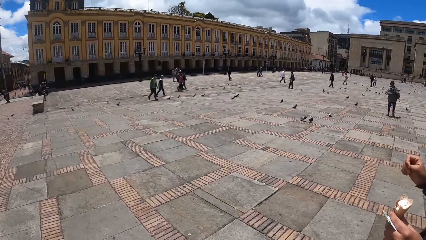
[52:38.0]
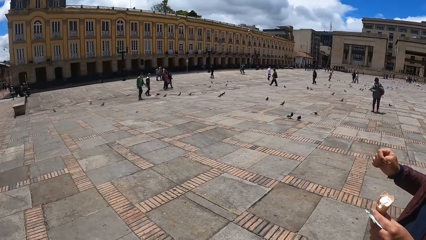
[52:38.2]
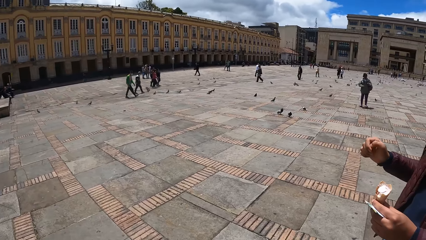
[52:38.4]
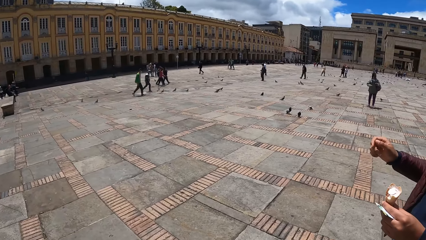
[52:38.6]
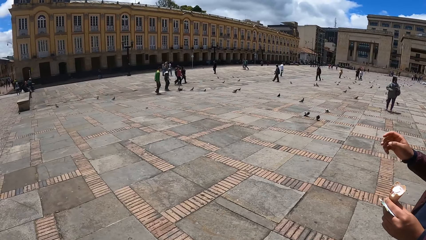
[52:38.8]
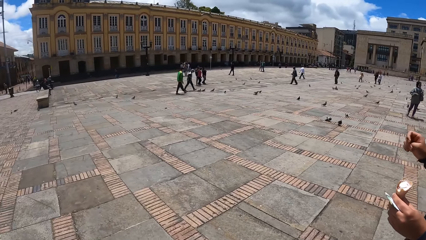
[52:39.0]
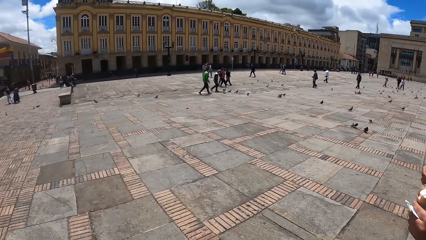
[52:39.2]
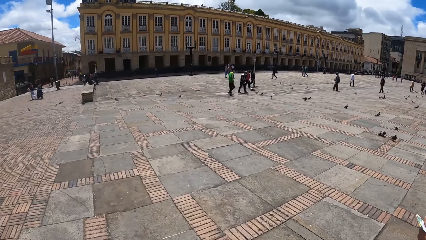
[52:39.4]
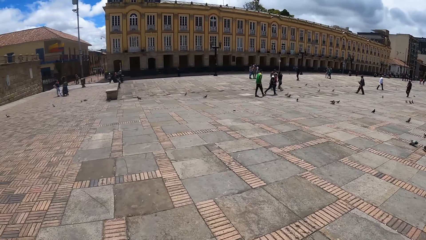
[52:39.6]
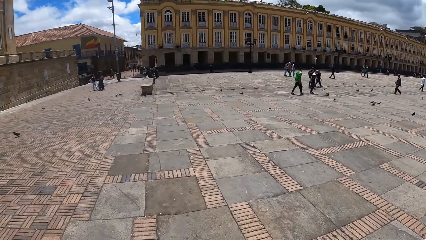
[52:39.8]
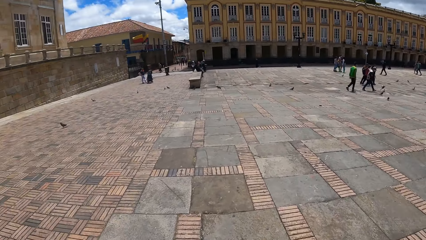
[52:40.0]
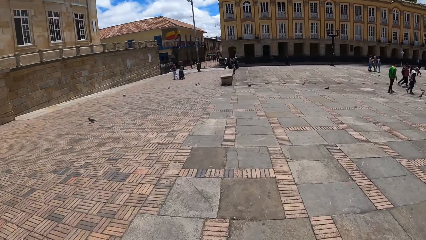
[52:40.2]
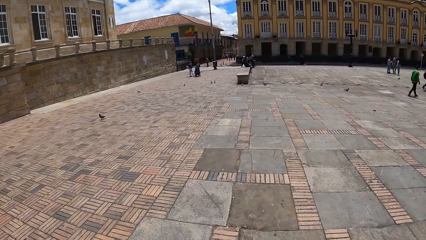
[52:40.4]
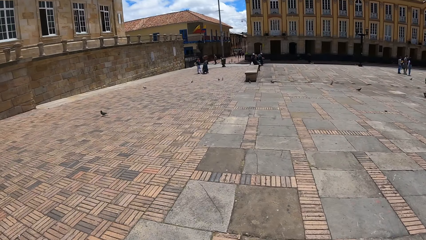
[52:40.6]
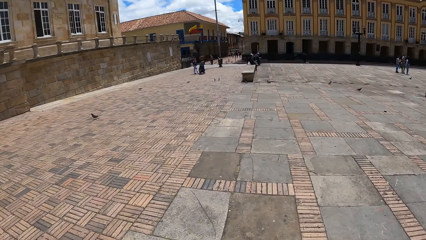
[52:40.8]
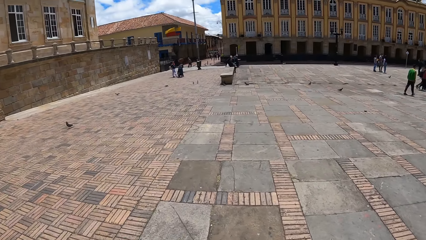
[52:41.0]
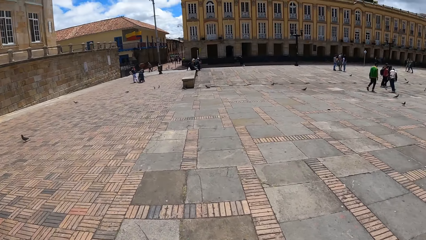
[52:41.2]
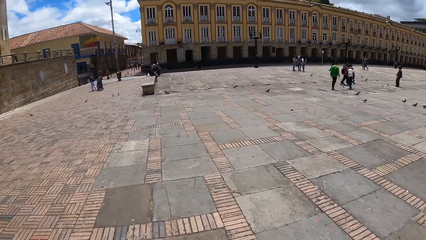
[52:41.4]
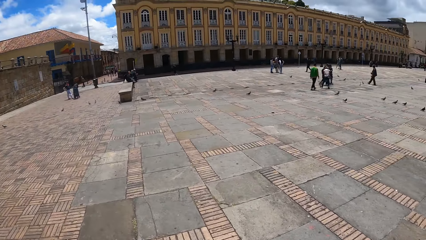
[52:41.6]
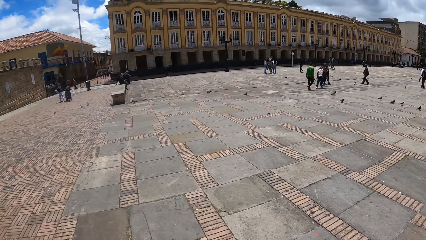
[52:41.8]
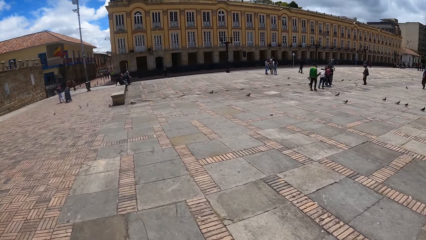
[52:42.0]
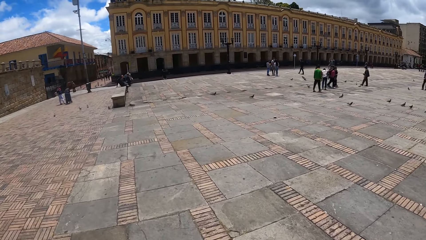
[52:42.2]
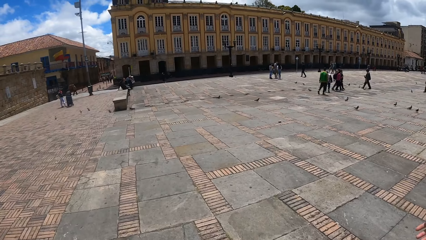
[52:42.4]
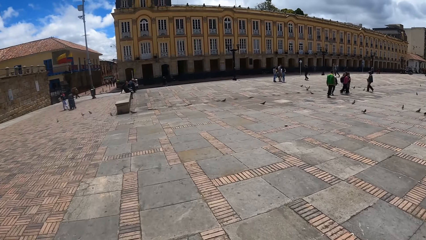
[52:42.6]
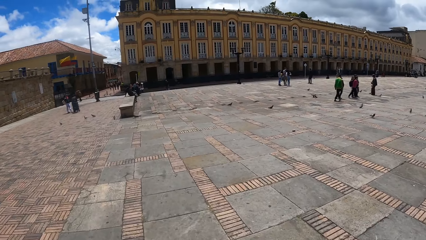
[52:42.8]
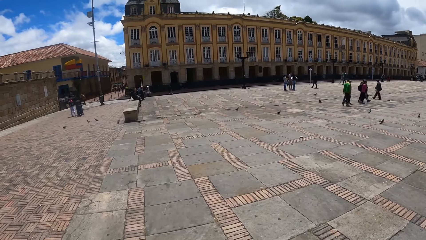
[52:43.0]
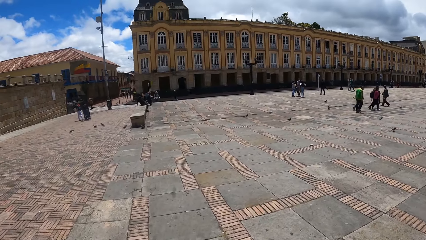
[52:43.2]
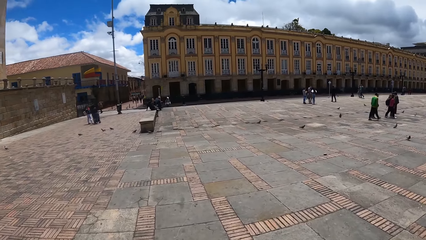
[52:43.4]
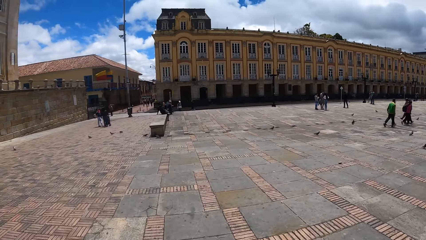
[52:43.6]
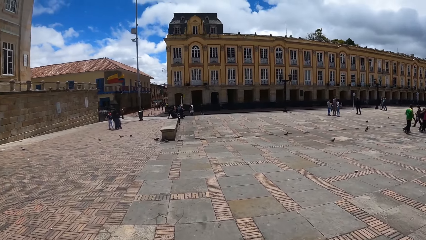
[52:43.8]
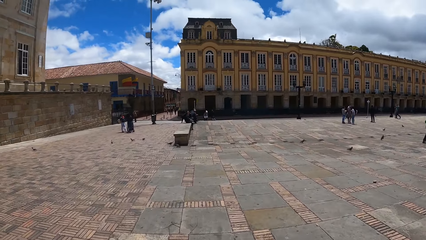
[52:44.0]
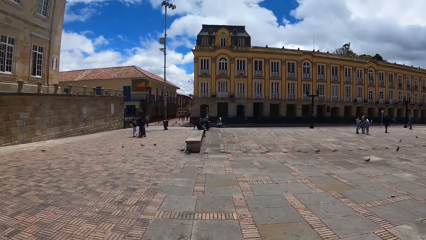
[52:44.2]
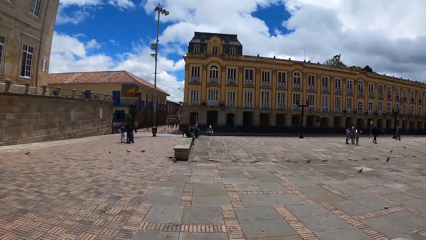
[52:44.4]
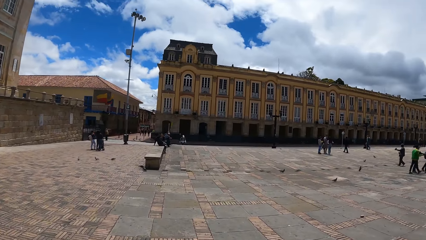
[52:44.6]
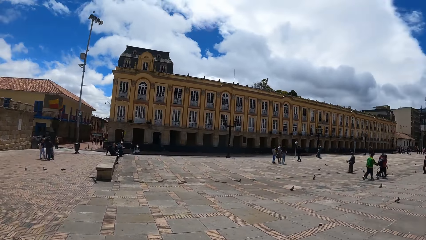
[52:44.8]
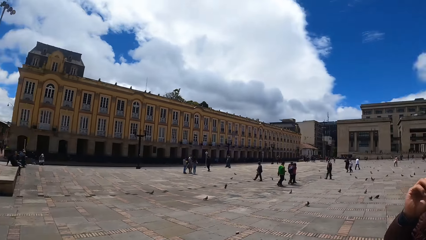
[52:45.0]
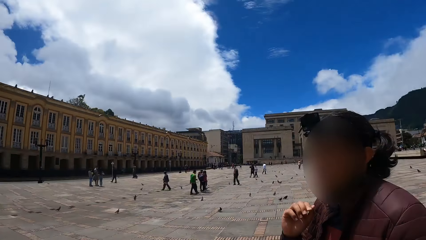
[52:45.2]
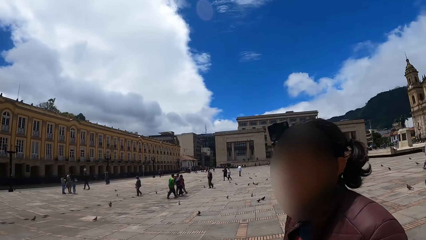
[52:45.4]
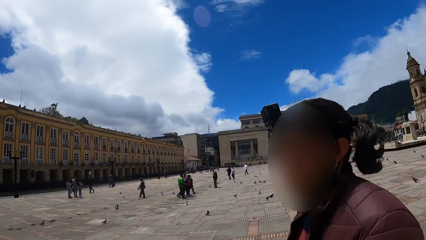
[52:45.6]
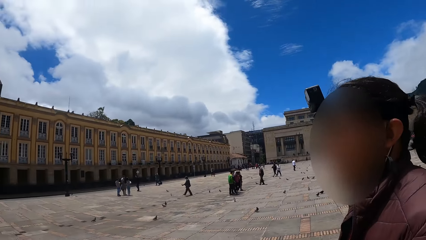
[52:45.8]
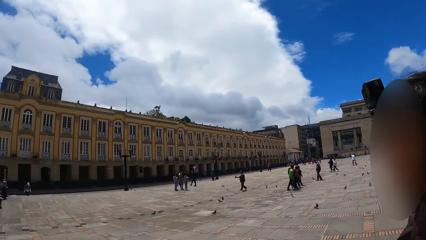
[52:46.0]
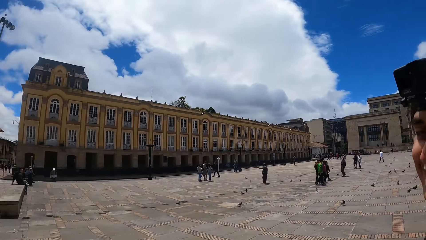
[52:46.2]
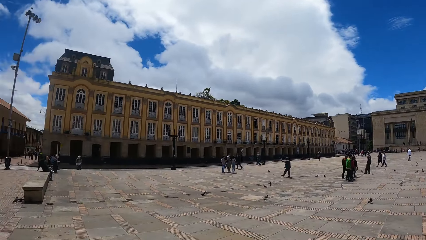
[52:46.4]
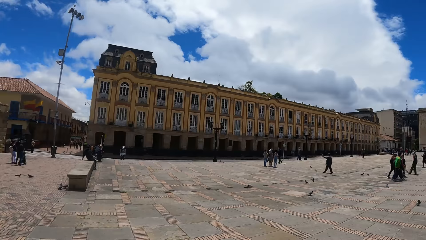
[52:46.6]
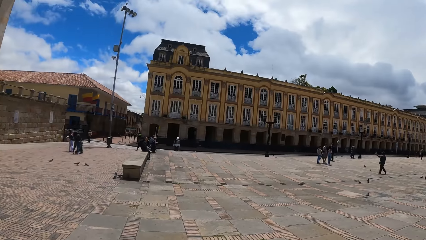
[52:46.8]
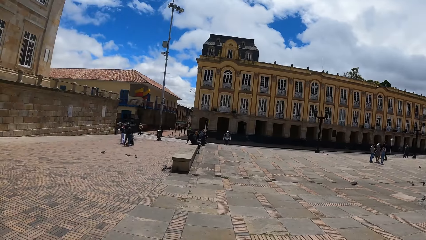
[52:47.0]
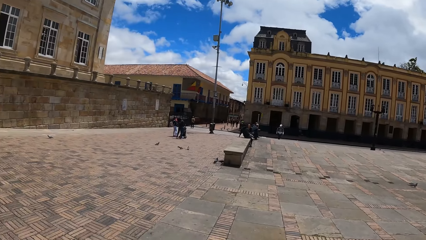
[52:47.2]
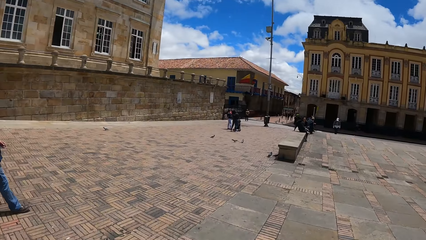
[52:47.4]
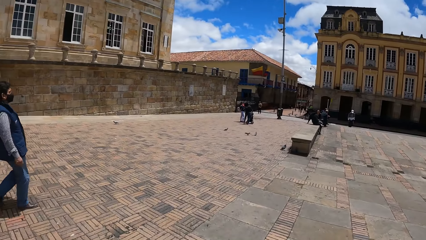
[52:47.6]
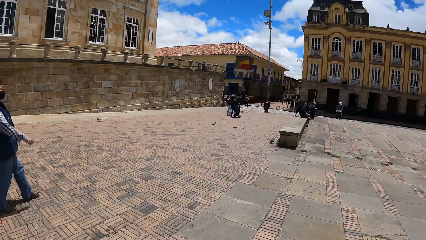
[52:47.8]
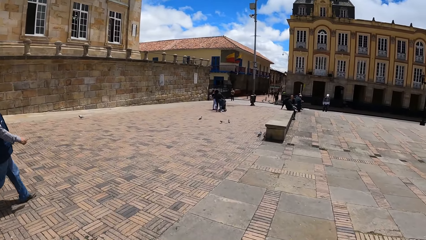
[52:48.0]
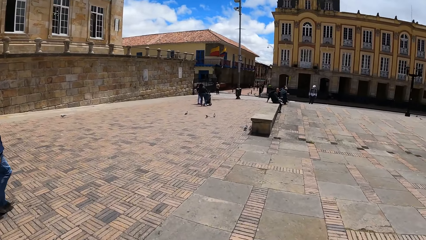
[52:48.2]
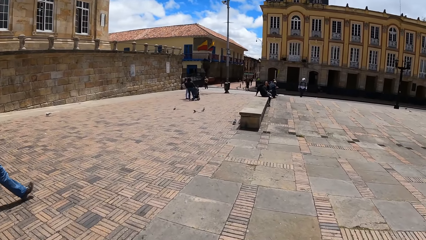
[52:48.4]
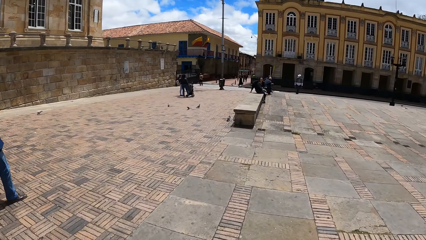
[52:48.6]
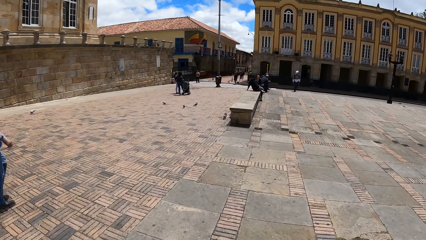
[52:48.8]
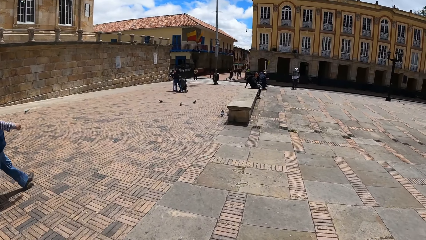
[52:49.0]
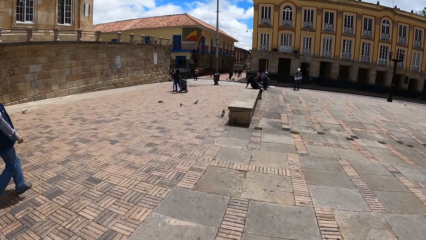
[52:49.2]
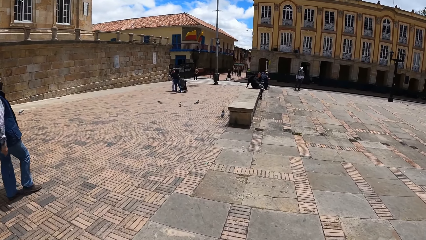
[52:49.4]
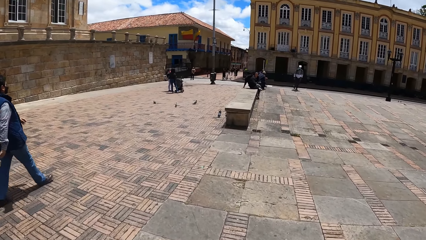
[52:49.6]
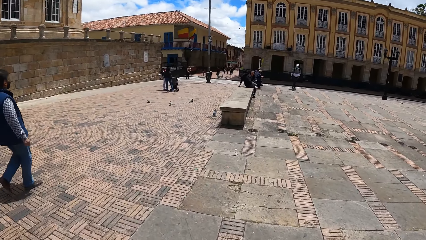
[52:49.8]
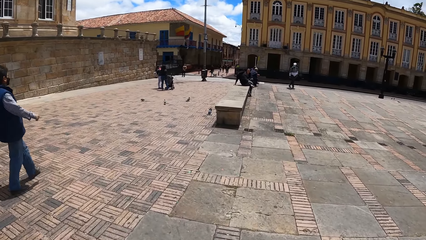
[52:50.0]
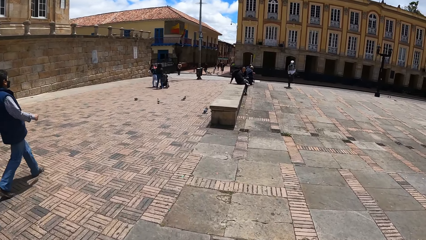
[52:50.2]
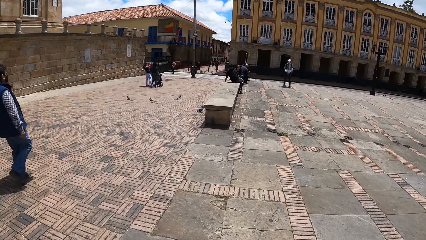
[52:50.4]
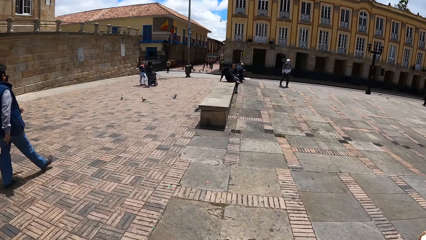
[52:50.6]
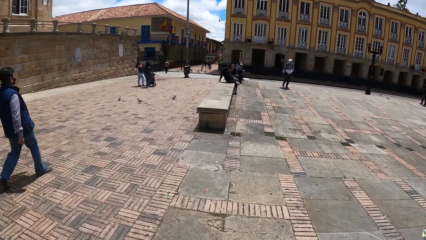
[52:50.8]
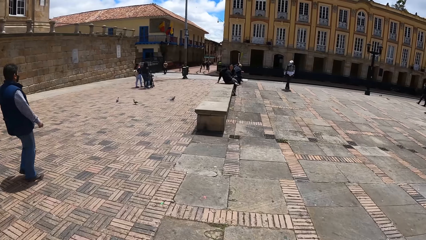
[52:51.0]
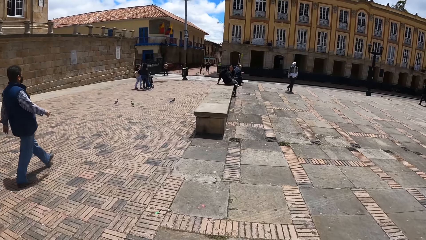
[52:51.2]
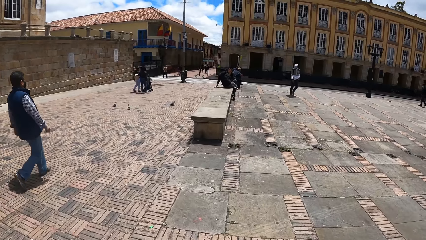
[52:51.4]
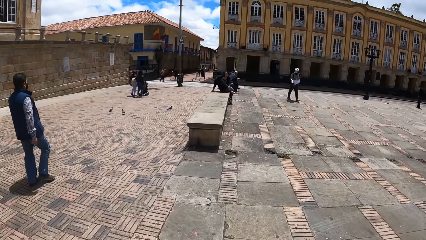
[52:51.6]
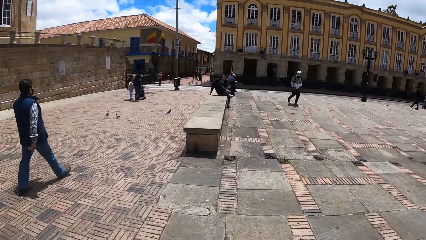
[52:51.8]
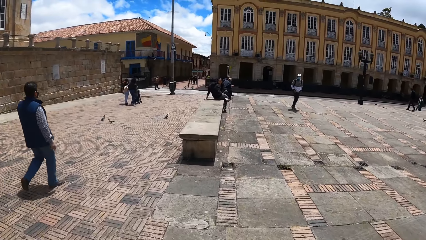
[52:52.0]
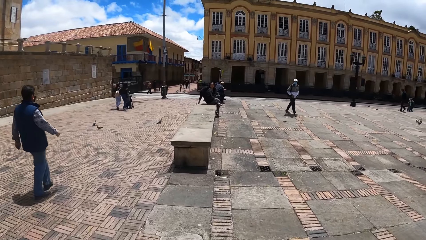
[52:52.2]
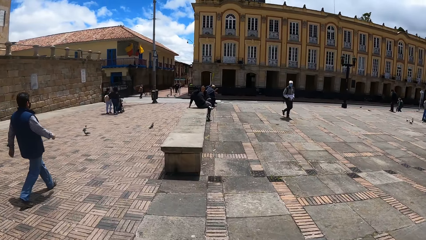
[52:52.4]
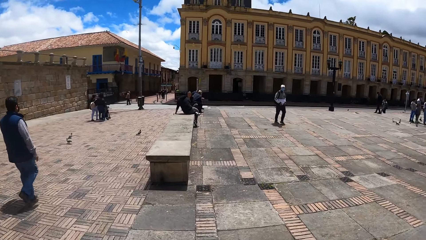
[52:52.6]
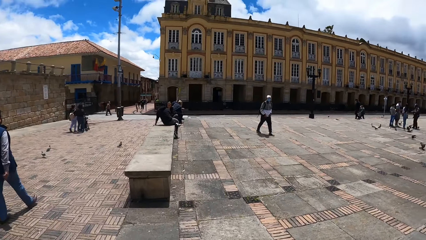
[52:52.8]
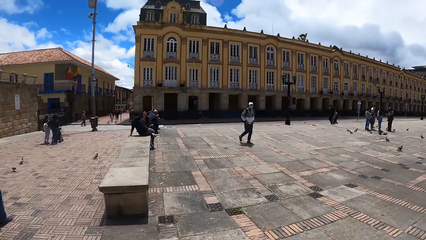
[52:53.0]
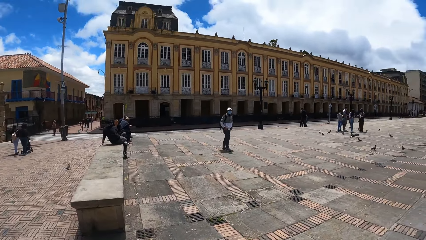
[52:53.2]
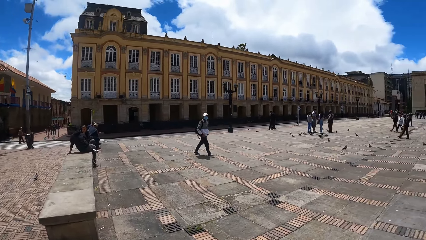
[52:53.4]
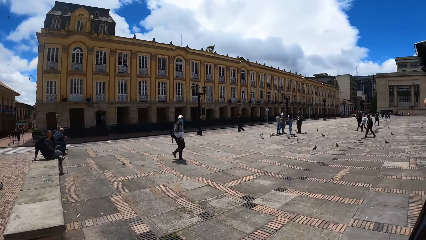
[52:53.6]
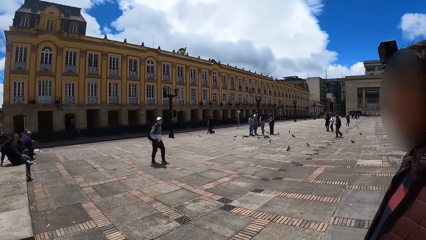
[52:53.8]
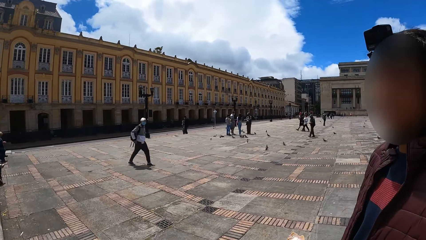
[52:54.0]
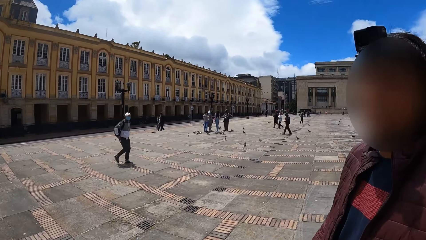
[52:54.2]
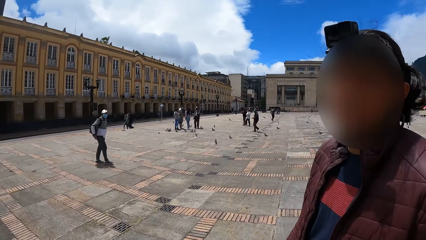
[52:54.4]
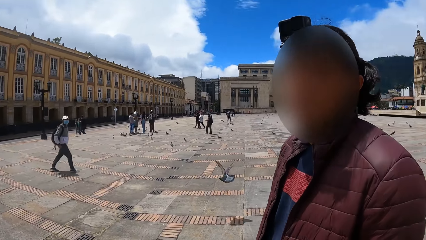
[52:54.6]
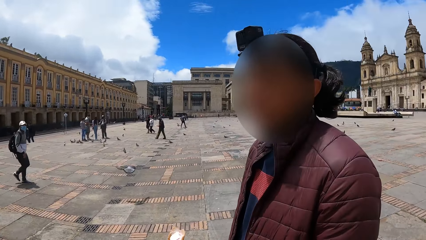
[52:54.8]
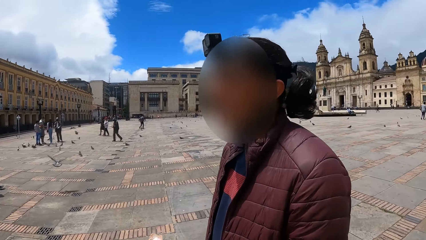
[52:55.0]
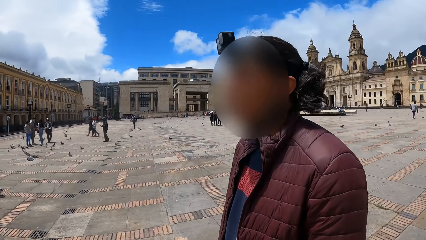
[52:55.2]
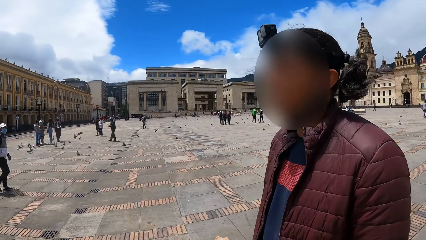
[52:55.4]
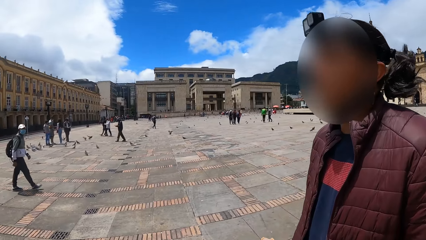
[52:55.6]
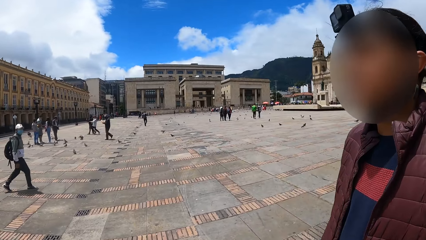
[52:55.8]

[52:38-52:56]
A man walks on the sidewalk. The camera wearer walks on the sidewalk.
